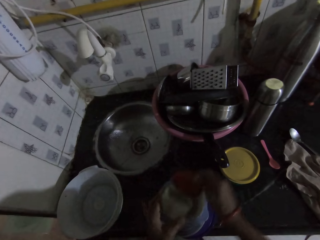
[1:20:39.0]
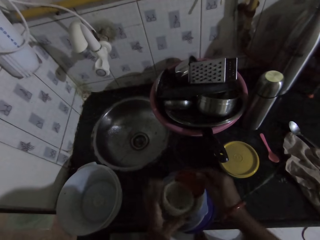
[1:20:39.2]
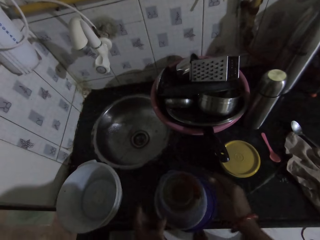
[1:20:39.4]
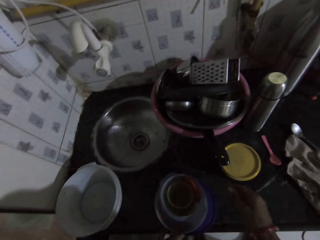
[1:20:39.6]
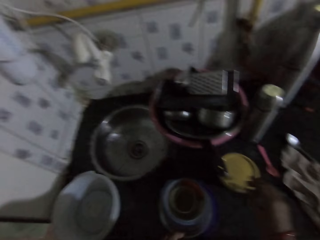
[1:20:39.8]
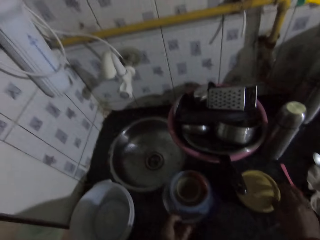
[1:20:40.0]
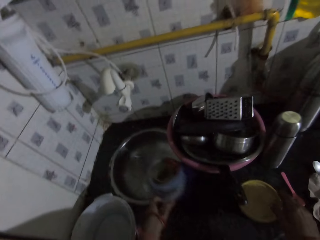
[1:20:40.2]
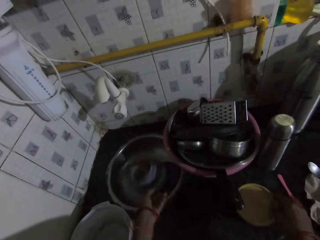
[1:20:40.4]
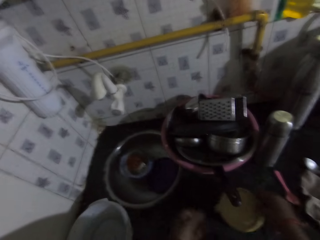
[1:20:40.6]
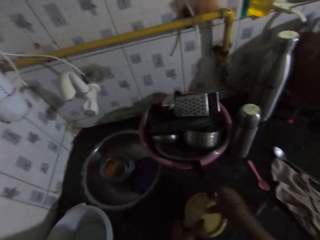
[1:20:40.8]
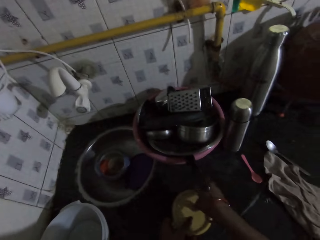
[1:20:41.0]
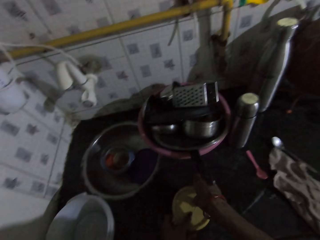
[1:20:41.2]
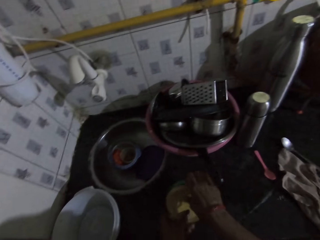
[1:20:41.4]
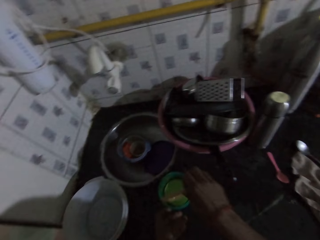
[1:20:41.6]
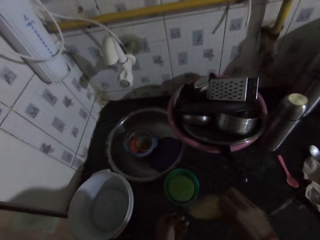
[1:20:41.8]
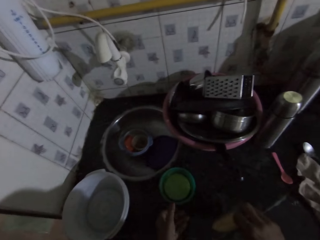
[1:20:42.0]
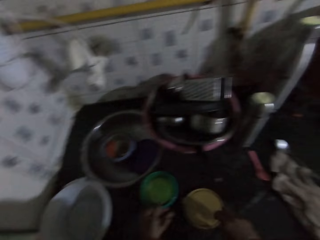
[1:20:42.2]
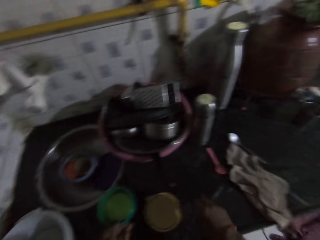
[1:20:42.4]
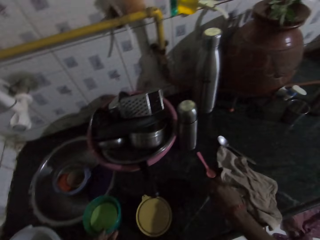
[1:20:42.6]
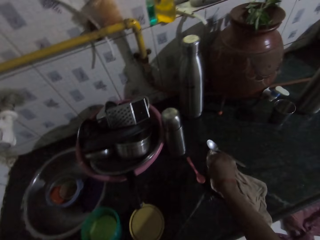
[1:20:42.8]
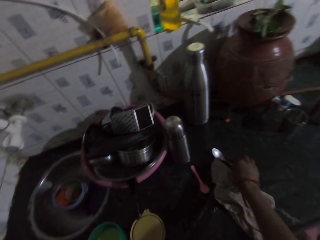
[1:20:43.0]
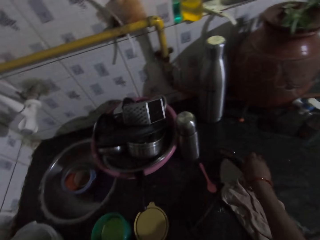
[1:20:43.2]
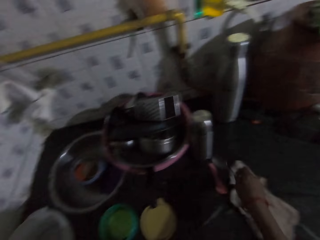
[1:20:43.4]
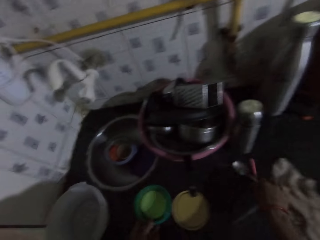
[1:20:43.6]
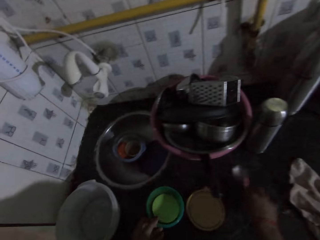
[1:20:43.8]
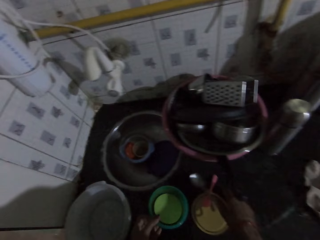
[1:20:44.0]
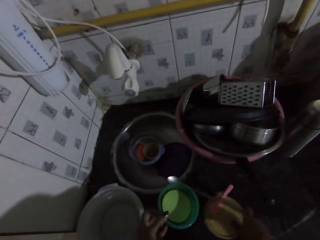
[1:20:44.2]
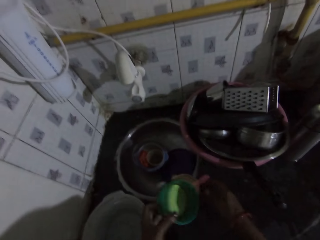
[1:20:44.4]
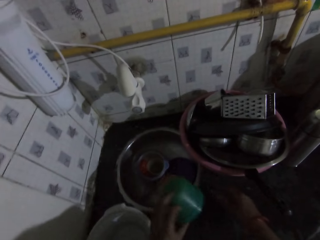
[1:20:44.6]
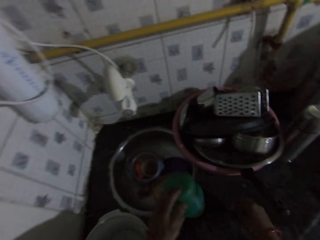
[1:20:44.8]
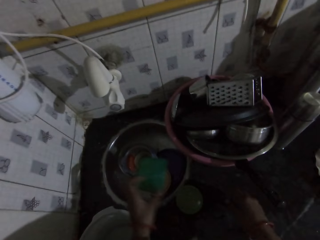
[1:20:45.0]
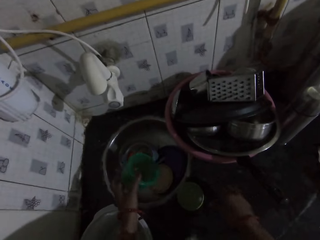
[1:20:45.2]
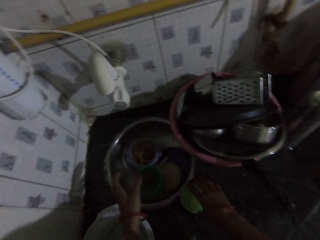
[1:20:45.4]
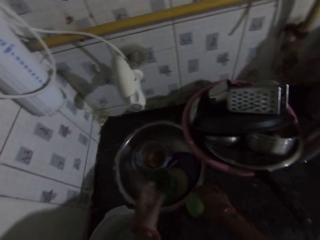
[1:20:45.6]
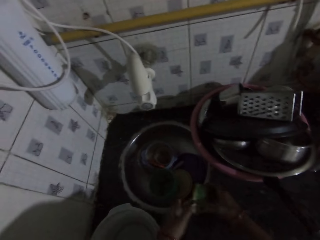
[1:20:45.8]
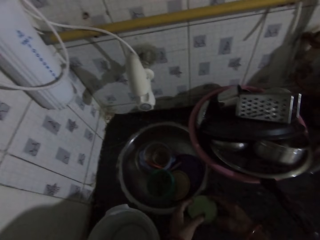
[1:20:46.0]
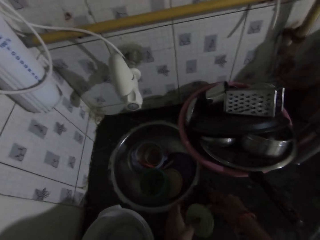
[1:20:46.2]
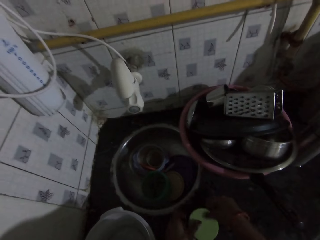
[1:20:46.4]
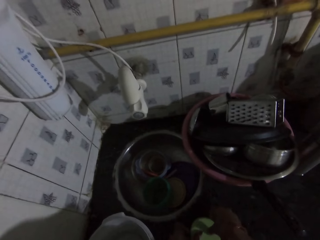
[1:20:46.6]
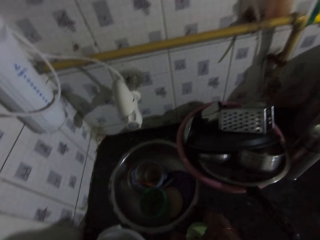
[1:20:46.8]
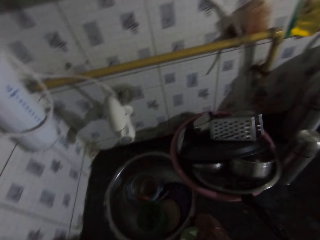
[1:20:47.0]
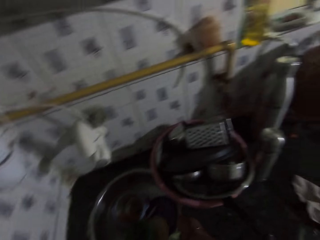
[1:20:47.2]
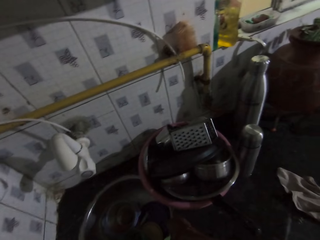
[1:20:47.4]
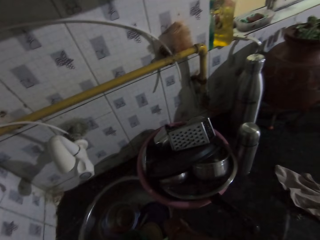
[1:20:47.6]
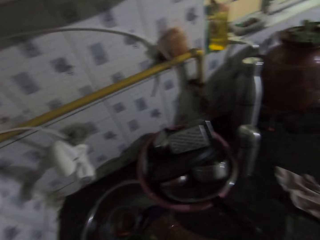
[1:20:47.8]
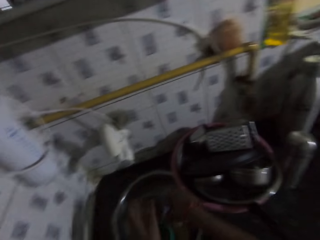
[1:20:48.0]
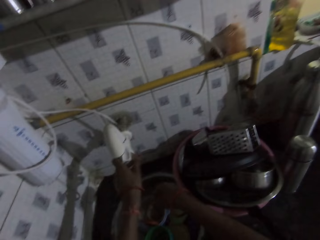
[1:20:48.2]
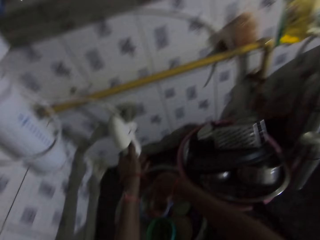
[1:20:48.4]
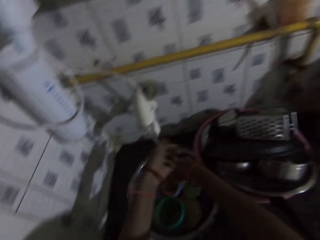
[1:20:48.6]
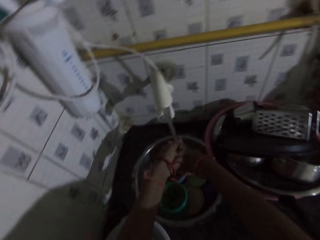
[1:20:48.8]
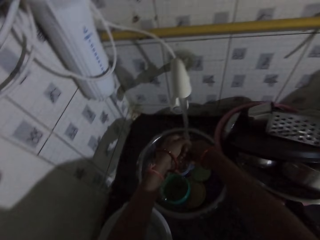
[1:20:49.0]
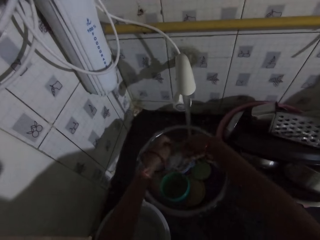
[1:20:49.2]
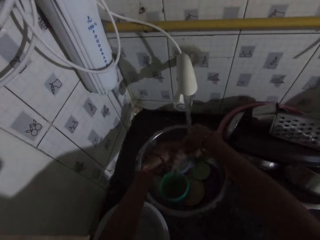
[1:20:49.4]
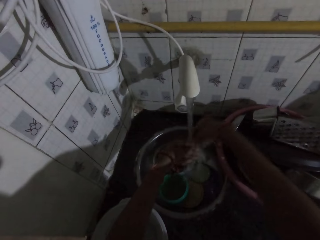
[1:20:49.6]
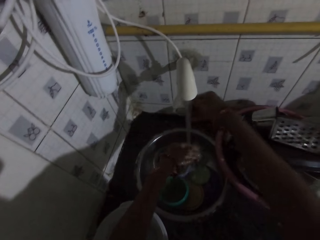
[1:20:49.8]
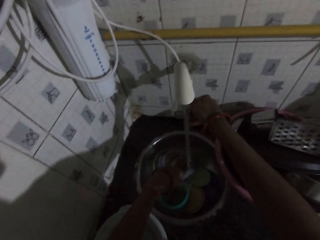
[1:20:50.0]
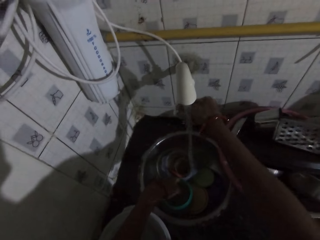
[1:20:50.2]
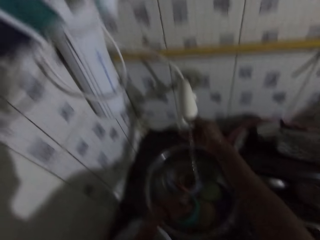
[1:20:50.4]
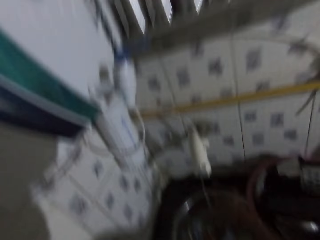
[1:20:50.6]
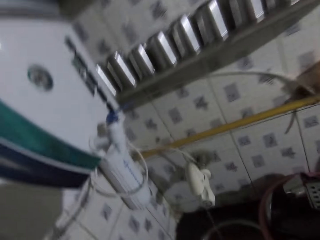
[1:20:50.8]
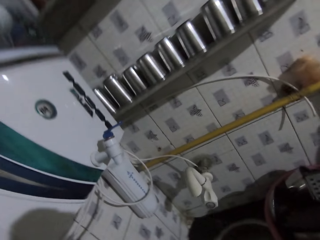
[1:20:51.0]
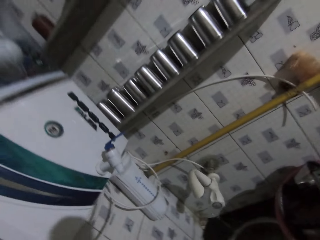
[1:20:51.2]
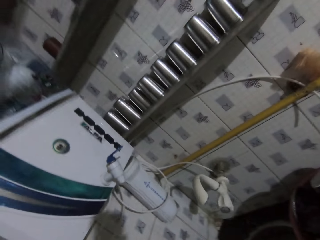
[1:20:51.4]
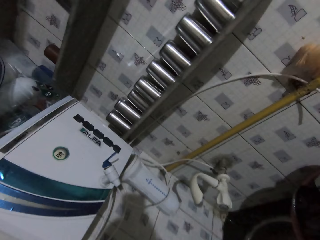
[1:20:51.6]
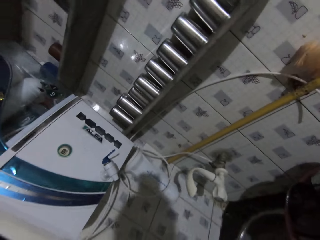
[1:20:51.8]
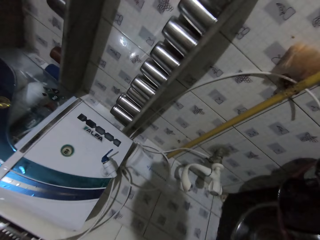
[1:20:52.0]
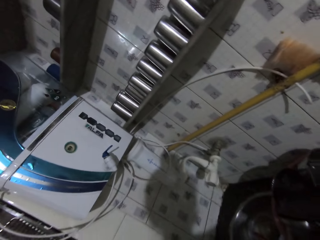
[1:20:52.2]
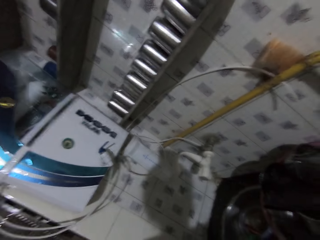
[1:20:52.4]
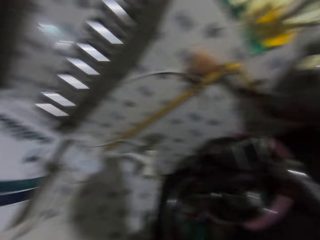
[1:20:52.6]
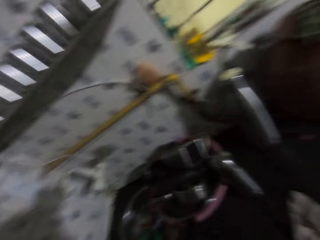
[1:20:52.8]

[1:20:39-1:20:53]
The camera wearer drops the plastic bowl in both hands in the bowl on the table. She places the plastic bowls in a pan with her left hand. She removes the lid of a plastic bowl with her right hand. She drops the lid of the plastic on the table with her right hand. She picks up two spoons from the table with her right hand. She packs the plastic bowls and spoons into the bowl on the table using both hands. She pushes utensils in the sink. She opens the tap with her left hand. She rinses both hands under the tap. She closes the tap with her right hand.

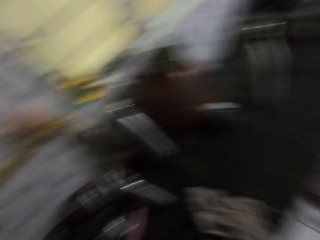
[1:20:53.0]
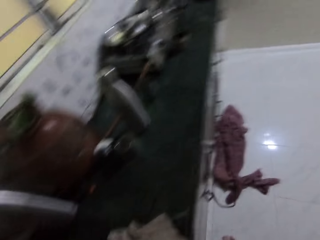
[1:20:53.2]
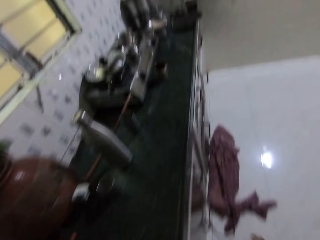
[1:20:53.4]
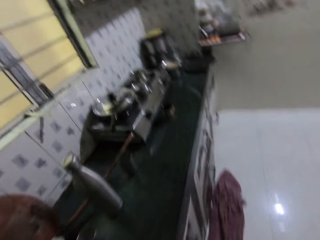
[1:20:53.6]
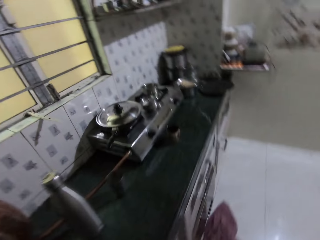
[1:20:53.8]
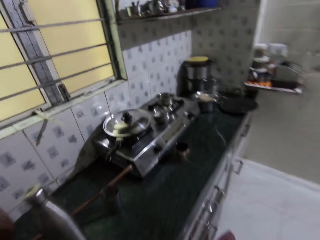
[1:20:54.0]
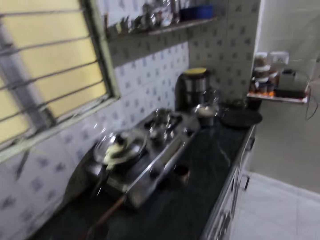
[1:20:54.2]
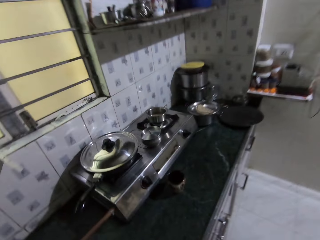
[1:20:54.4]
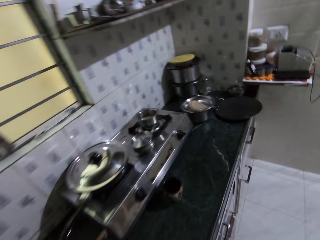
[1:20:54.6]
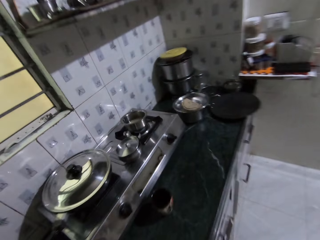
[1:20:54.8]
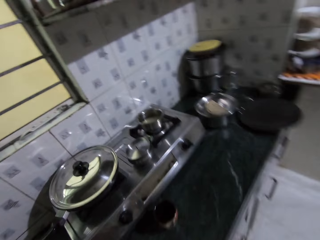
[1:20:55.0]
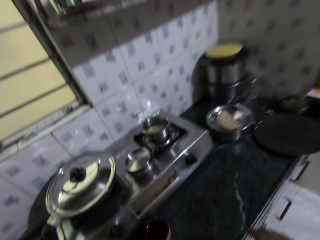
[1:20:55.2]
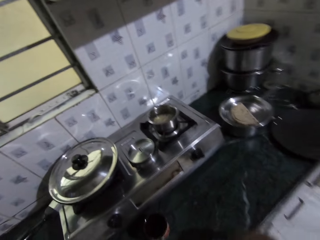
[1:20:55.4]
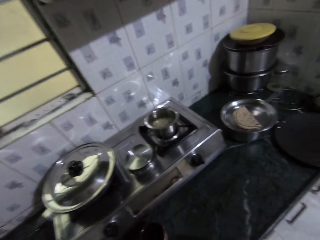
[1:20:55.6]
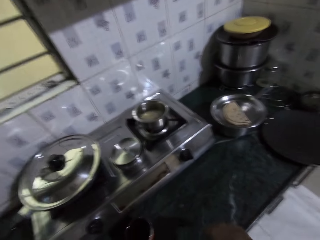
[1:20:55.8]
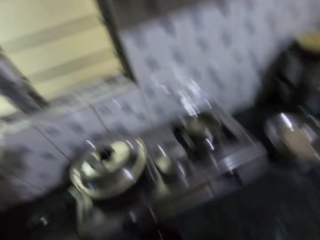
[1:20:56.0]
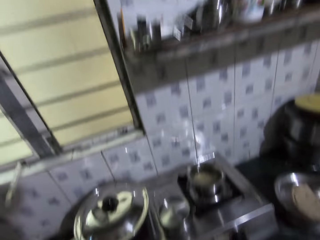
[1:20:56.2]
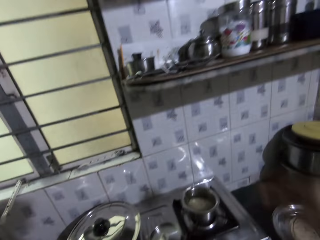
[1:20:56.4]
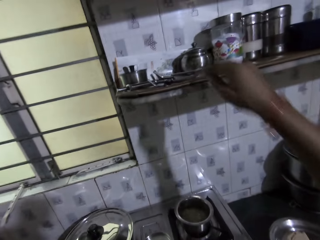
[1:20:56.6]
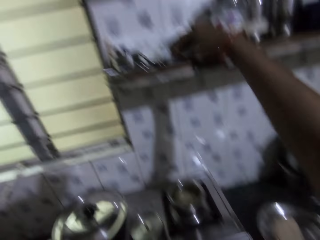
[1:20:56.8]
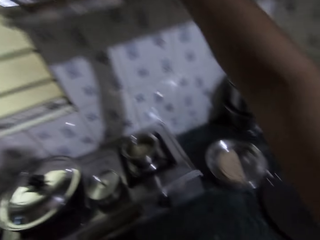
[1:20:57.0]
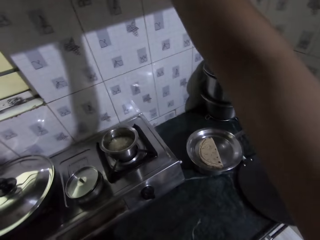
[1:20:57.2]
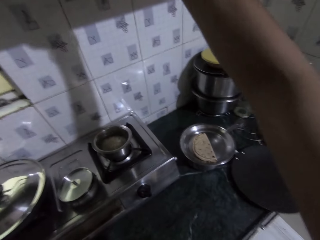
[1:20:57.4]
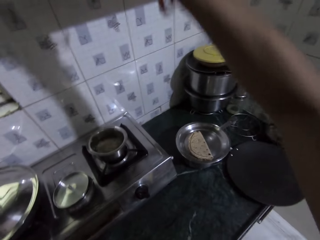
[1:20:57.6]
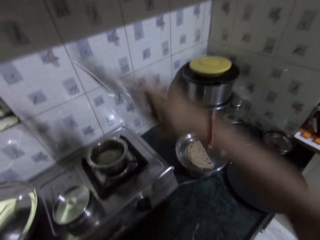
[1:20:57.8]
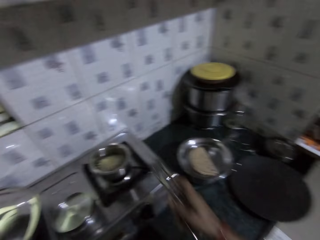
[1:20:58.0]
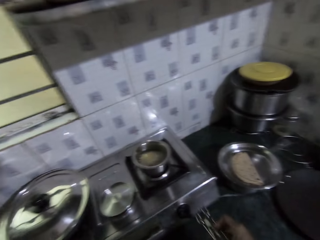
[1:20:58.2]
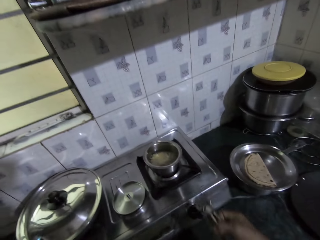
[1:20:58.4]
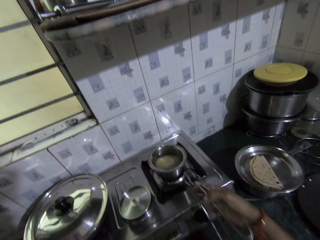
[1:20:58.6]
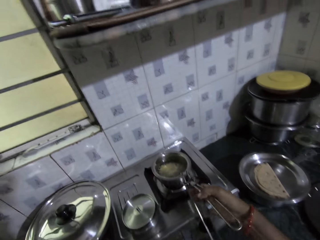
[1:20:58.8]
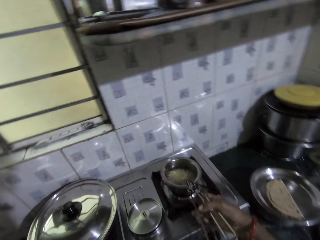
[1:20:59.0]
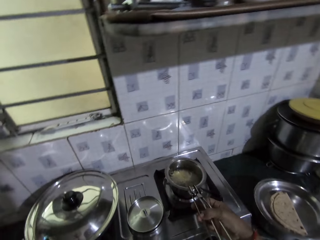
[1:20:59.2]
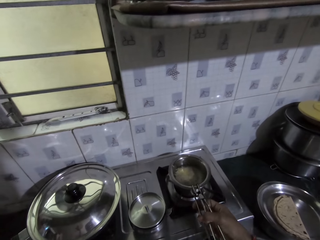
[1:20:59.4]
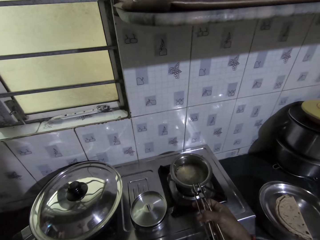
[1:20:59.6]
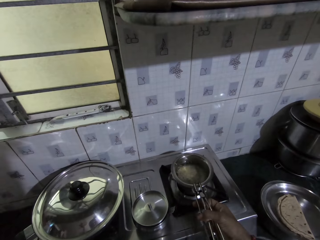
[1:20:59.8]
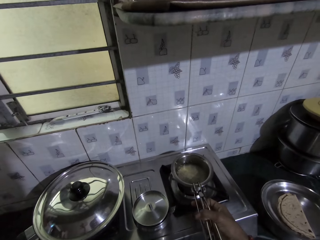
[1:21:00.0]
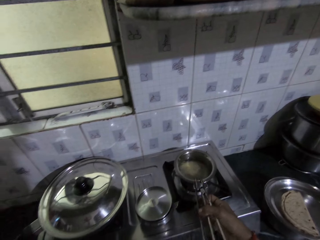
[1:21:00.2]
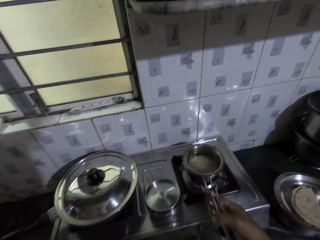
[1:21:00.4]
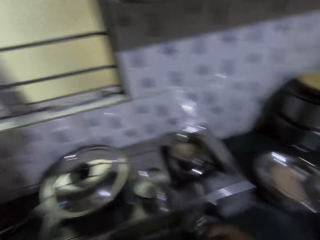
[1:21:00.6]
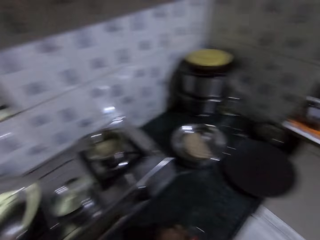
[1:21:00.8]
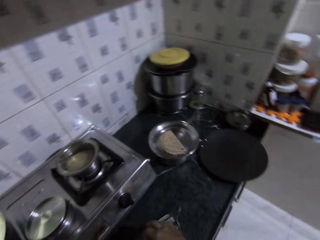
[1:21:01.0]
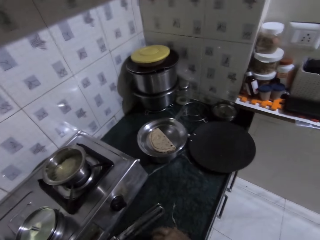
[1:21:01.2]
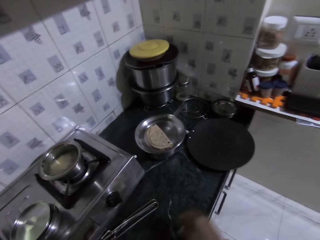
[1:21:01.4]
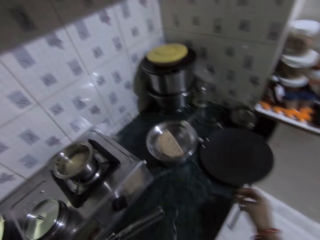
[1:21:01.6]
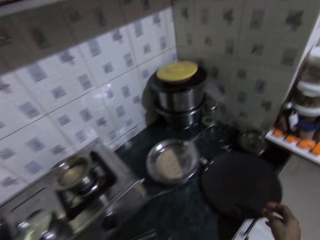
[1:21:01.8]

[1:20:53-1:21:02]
The camera wearer walks in the kitchen. She picks up a metal gripper or tong from the cabinet with her right hand. She adjusts the pot on the gas cooker with the metal gripper in her right hand. She lifts the cooking pot with the tong. She drops the metal gripper in her right hand on the table.
